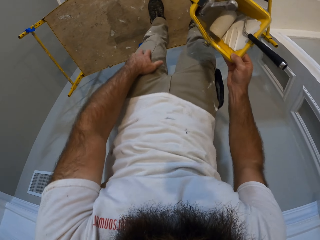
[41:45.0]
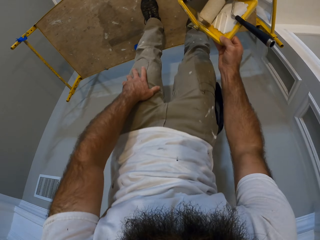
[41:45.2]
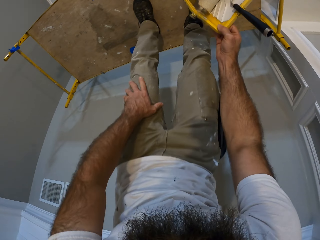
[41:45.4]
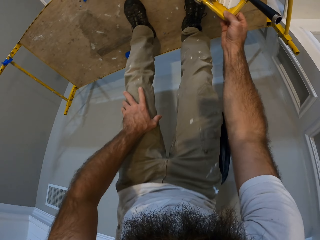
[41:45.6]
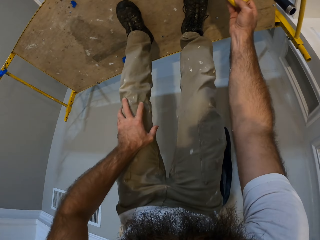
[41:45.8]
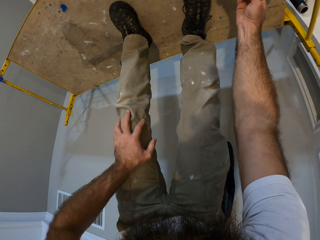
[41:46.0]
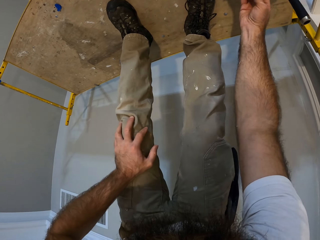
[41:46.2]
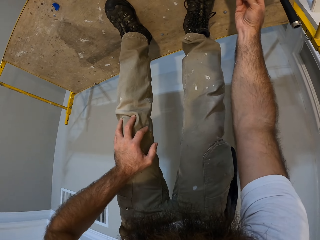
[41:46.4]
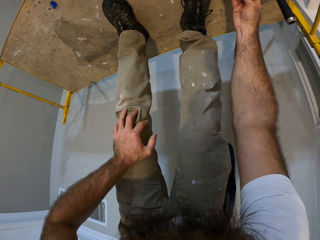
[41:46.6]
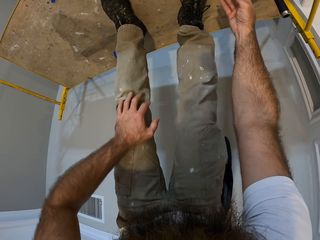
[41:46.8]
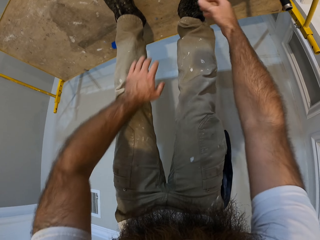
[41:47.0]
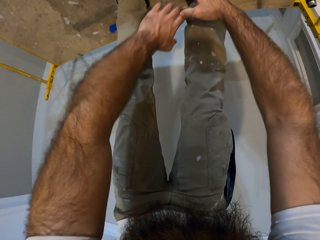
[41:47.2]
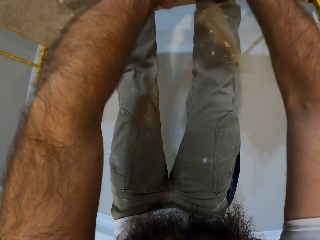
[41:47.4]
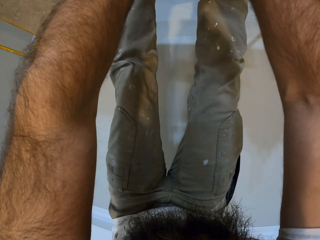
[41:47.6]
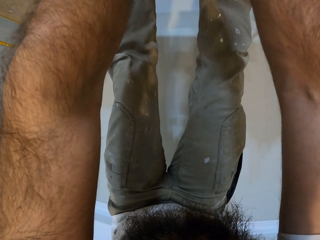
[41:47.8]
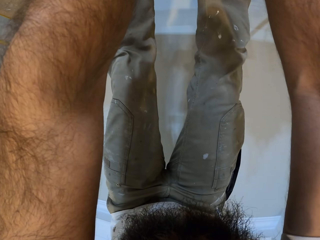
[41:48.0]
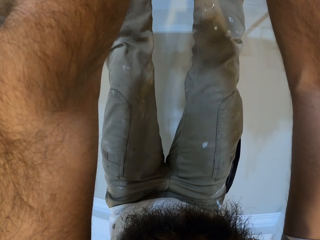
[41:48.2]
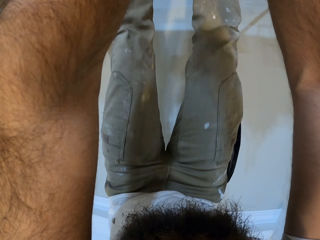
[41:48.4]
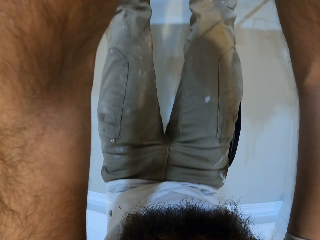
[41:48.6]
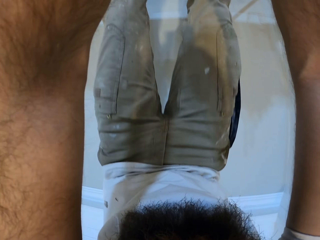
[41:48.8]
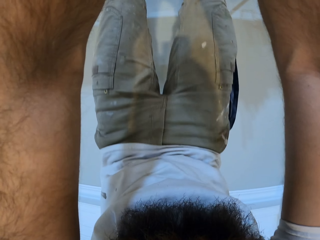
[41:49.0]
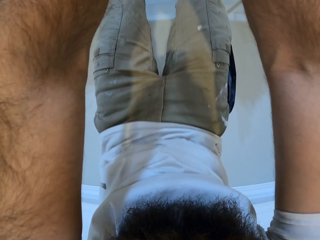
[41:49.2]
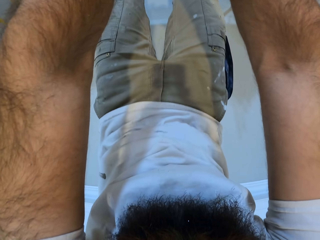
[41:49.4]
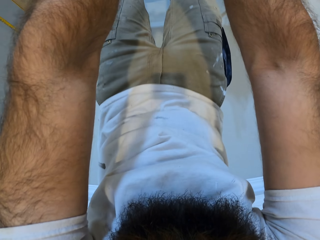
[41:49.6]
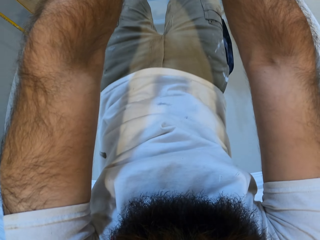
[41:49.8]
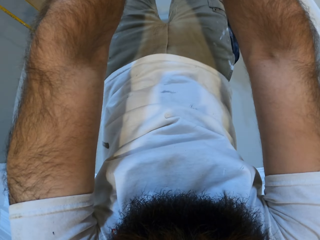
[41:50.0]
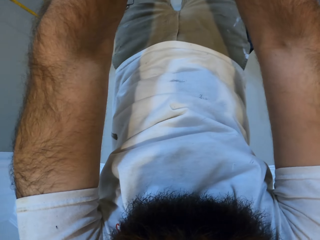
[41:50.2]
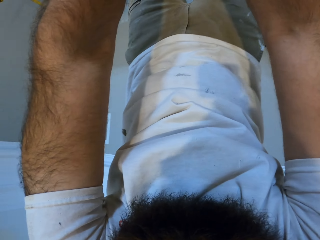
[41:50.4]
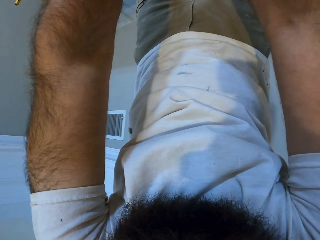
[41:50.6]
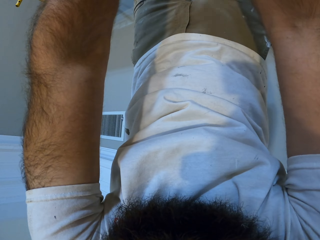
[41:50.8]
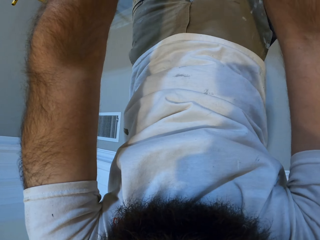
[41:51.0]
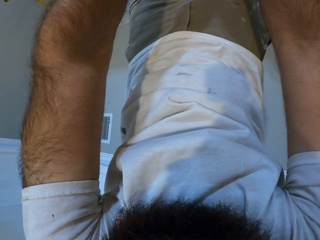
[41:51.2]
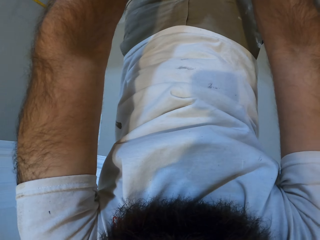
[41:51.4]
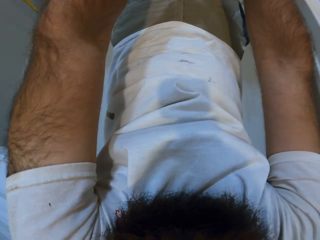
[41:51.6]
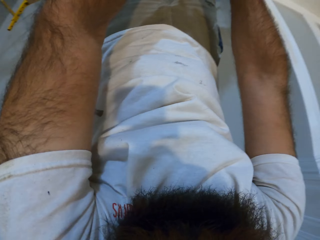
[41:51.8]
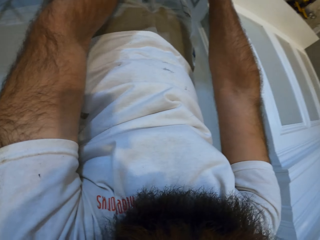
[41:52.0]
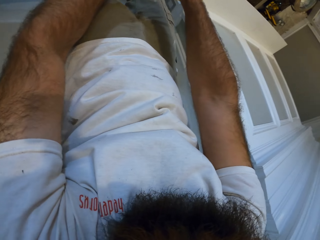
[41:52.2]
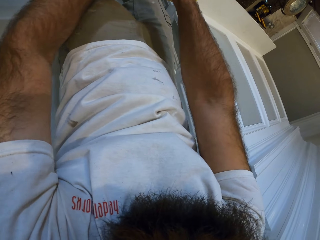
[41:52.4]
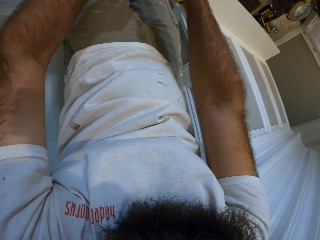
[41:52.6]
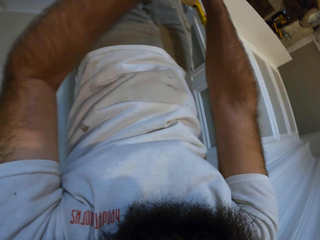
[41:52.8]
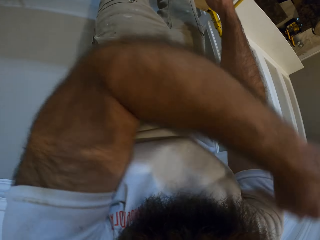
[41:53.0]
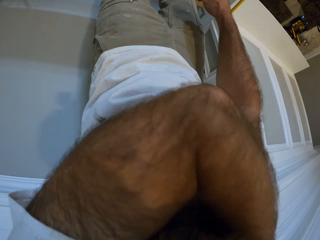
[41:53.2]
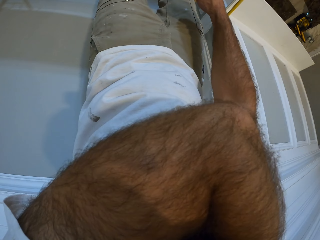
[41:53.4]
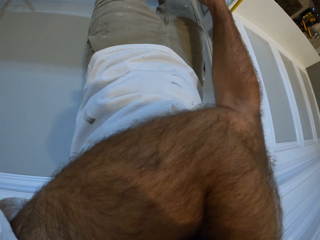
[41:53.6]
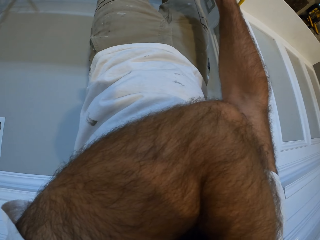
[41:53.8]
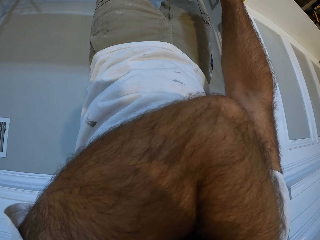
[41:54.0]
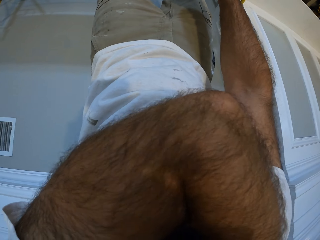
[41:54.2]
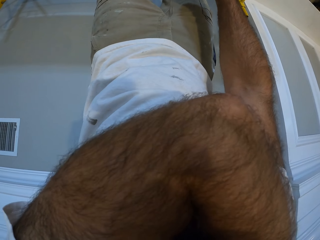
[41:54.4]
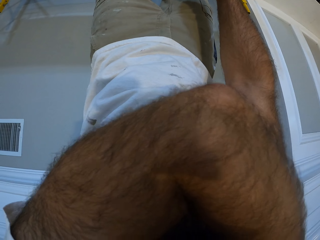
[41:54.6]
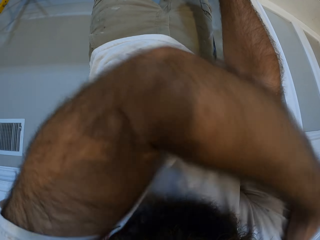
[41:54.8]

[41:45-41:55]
The camera wearer stretches his fingers. He puts the tin down. He stretches his fingers.

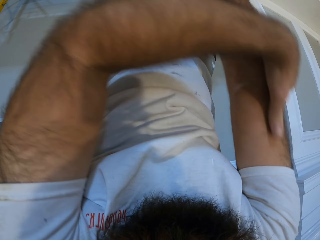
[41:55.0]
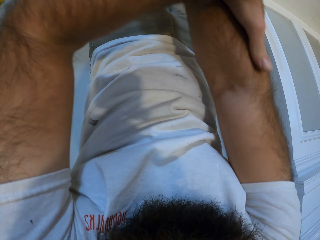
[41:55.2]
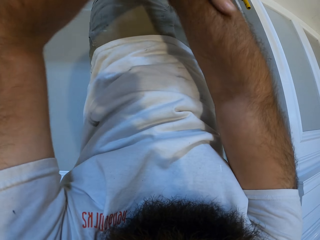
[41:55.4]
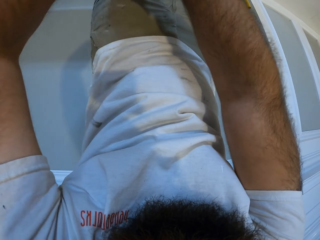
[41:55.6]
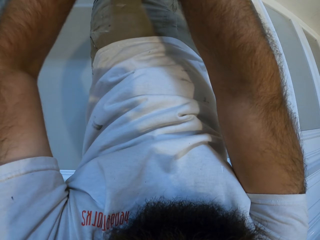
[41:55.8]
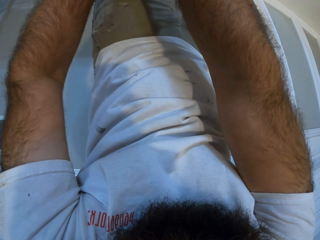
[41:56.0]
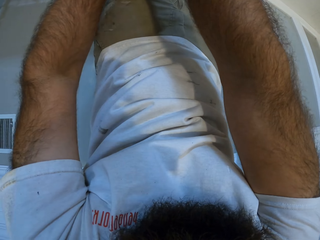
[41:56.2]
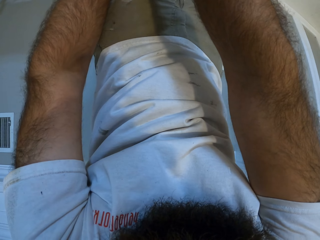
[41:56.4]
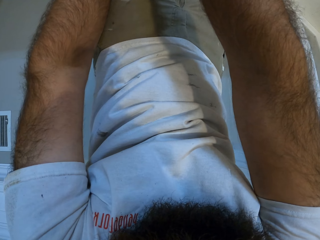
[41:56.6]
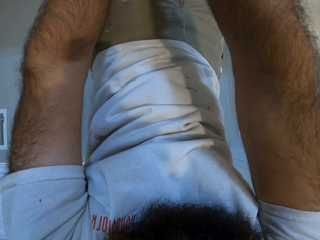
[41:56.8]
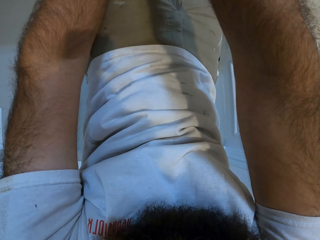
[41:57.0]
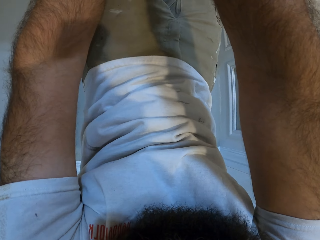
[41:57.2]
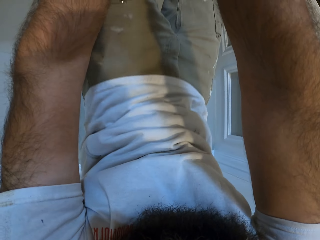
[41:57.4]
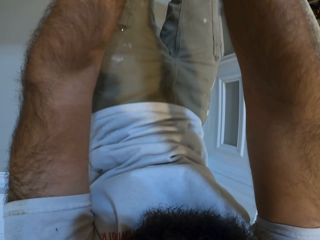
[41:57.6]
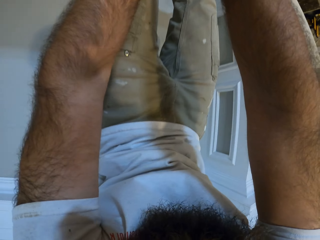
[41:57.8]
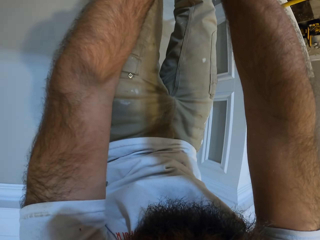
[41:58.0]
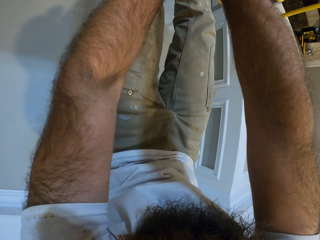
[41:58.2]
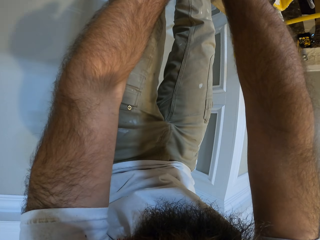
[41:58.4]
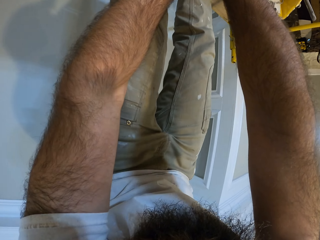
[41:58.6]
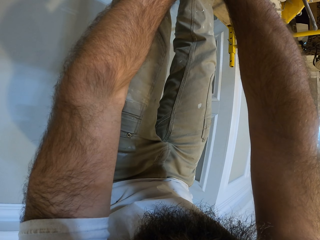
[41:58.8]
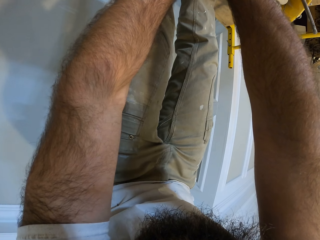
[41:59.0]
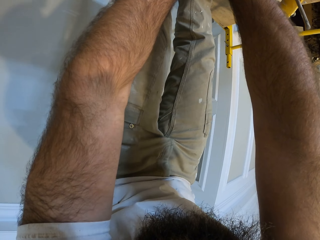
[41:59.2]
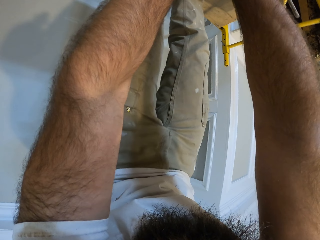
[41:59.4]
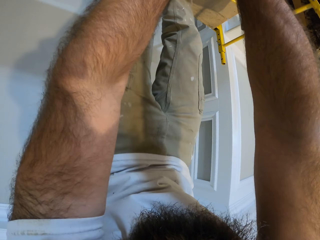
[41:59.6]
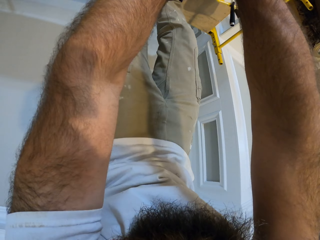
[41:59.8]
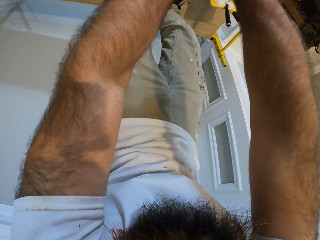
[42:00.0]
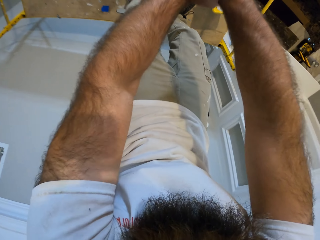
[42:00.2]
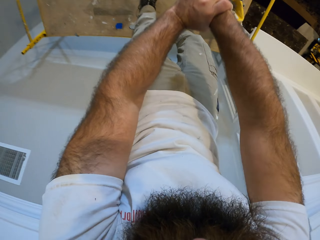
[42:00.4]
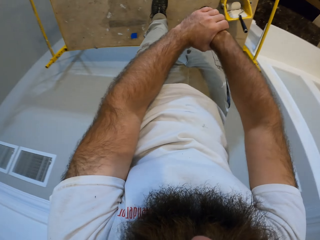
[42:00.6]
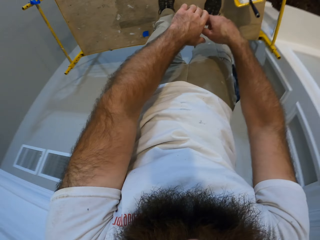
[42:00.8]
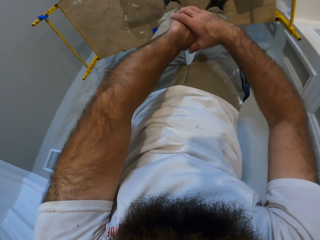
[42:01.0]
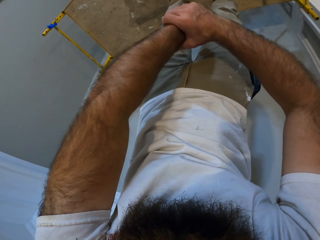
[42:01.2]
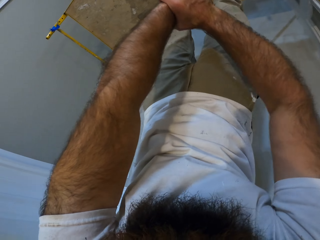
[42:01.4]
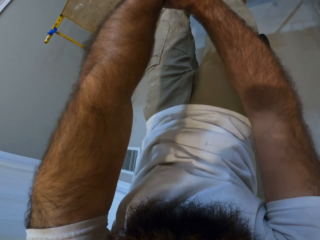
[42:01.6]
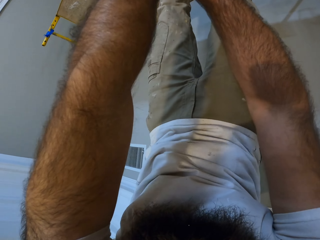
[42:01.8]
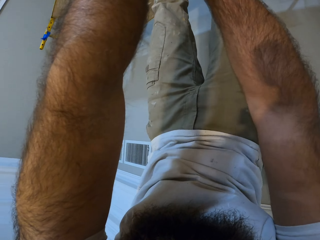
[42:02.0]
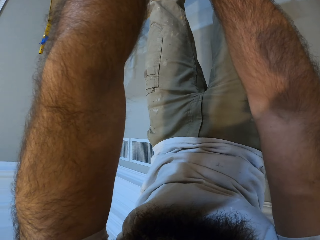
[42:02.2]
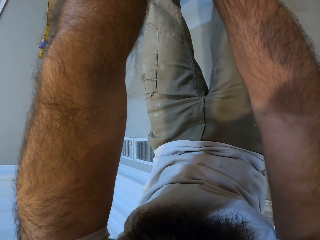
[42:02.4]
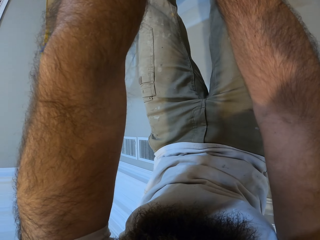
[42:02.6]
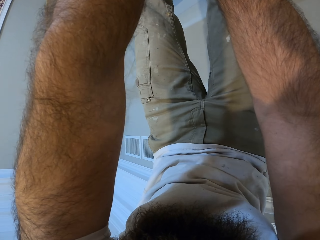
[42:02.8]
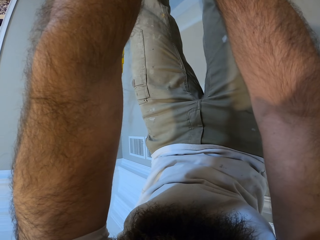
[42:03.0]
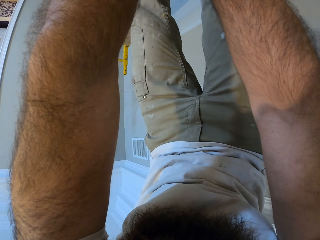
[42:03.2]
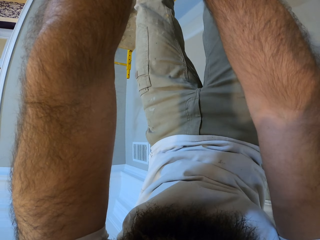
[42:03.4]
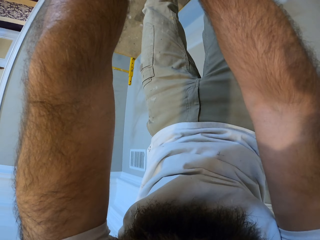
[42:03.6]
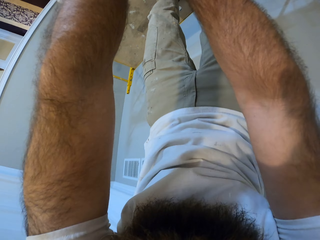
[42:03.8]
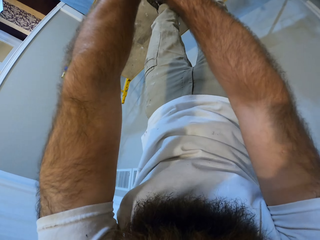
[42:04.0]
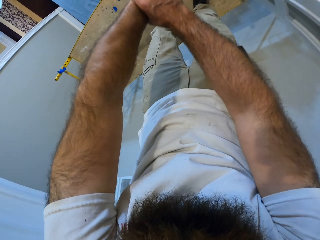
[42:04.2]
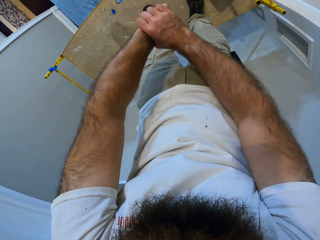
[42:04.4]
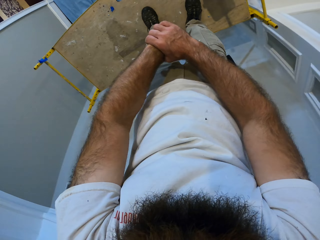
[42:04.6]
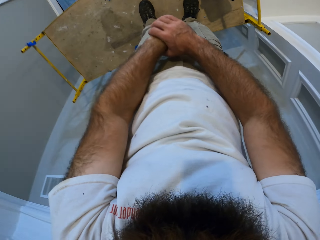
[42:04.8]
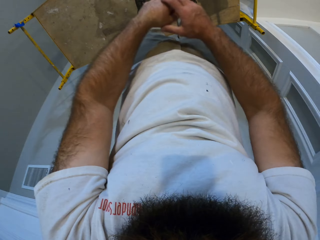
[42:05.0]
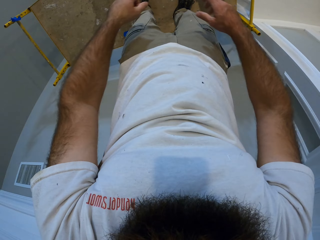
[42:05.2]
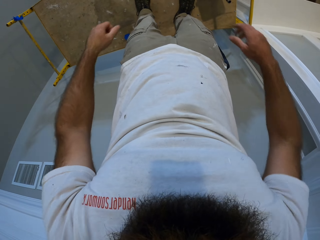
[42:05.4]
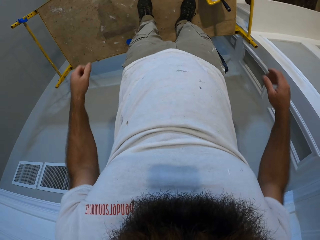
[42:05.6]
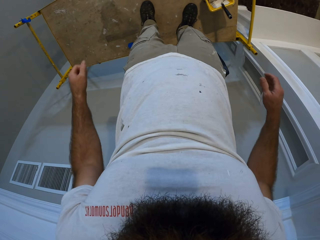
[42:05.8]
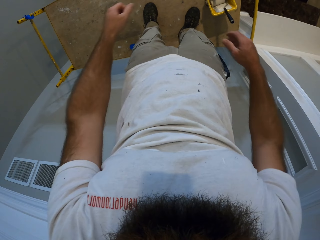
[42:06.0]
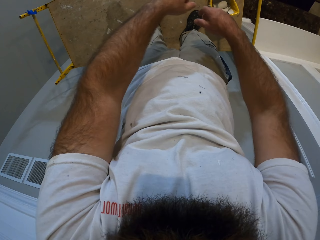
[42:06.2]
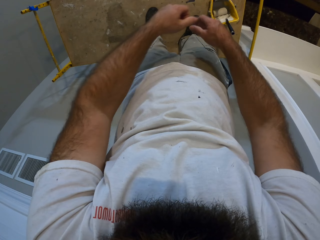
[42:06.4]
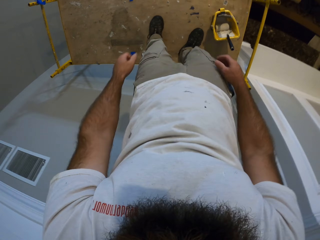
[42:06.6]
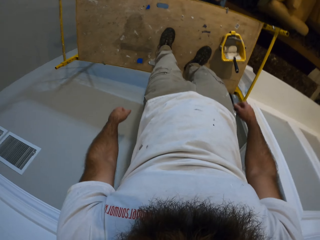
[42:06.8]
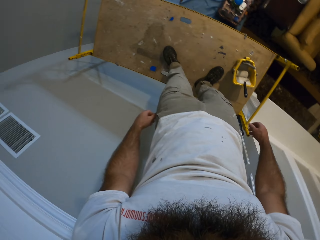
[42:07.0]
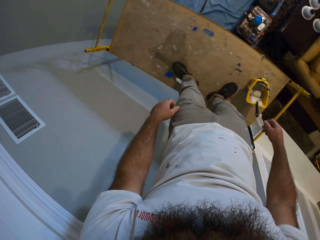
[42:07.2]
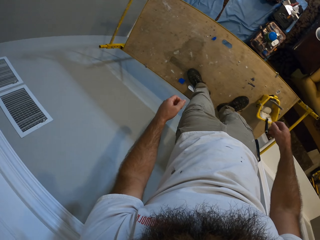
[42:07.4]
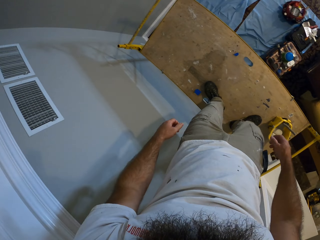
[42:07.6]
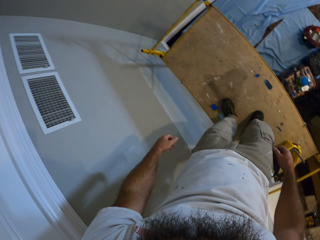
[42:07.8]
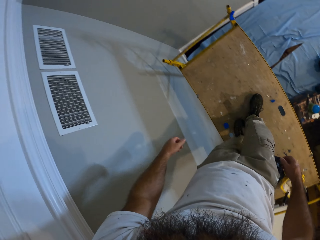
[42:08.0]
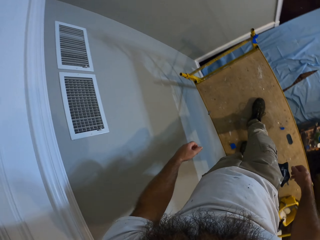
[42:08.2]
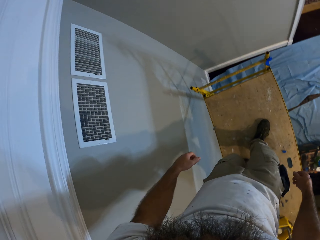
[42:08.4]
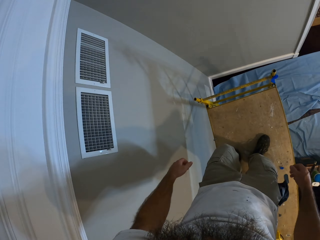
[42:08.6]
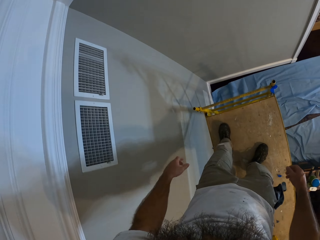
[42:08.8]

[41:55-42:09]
The camera wearer rubs his right hand with the left hand. He stretches his knees. He stretches his two hands.
